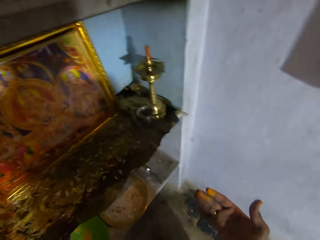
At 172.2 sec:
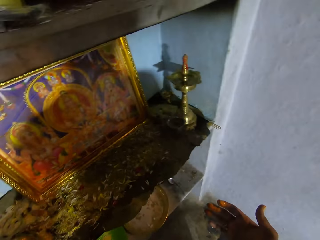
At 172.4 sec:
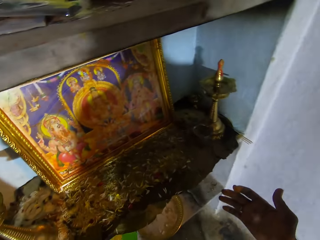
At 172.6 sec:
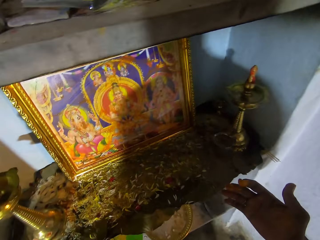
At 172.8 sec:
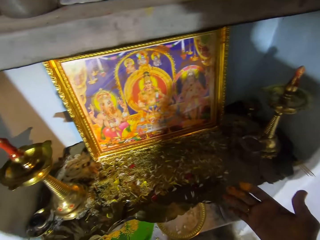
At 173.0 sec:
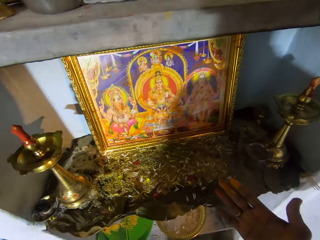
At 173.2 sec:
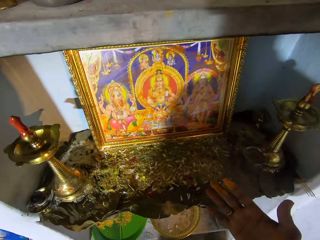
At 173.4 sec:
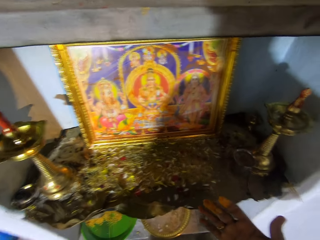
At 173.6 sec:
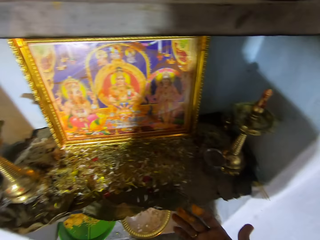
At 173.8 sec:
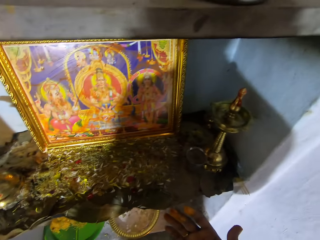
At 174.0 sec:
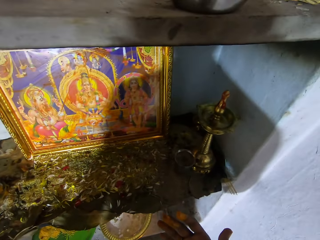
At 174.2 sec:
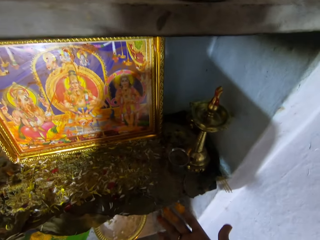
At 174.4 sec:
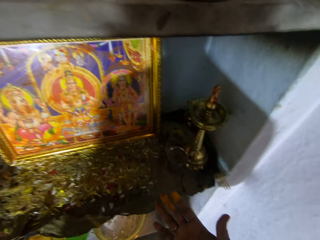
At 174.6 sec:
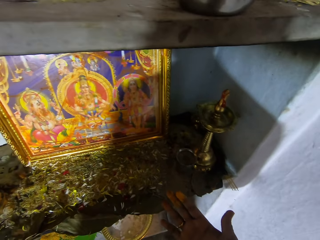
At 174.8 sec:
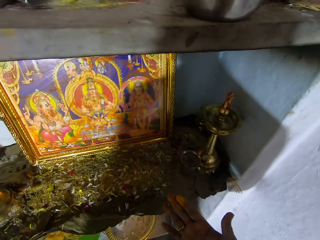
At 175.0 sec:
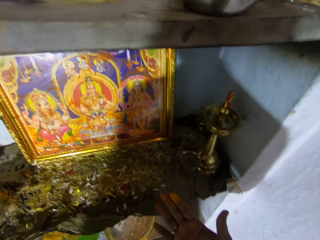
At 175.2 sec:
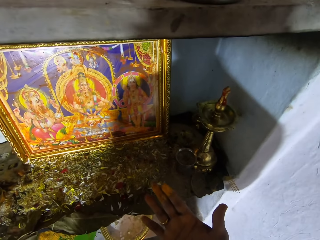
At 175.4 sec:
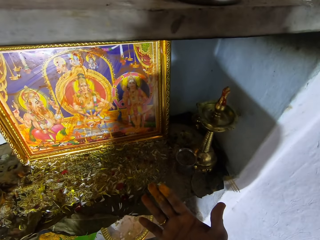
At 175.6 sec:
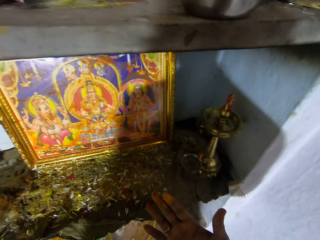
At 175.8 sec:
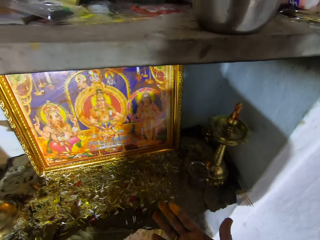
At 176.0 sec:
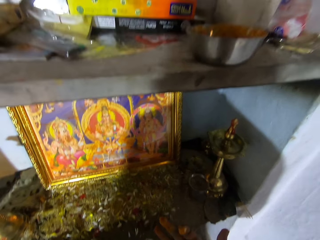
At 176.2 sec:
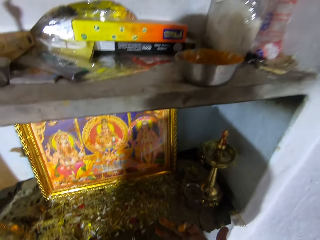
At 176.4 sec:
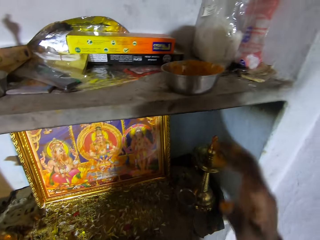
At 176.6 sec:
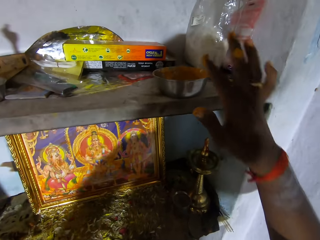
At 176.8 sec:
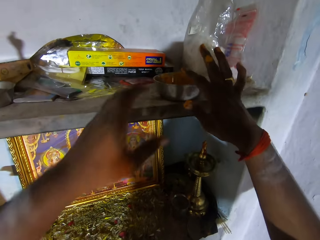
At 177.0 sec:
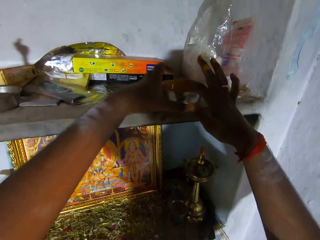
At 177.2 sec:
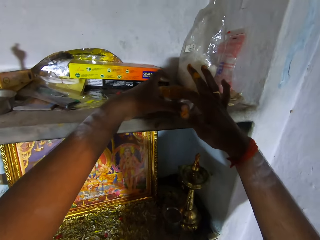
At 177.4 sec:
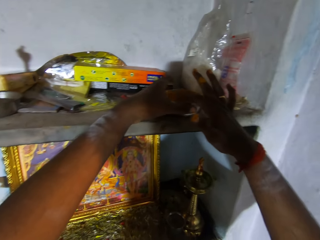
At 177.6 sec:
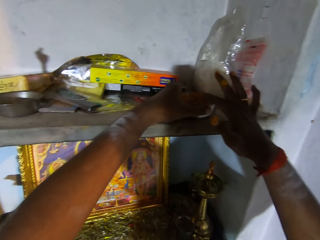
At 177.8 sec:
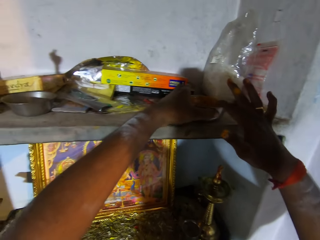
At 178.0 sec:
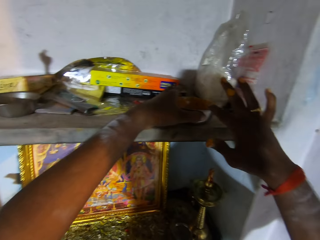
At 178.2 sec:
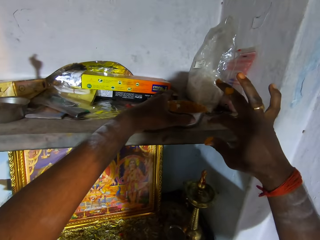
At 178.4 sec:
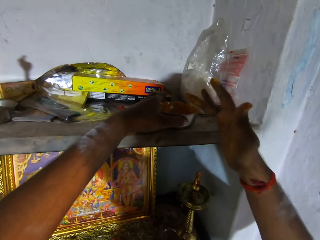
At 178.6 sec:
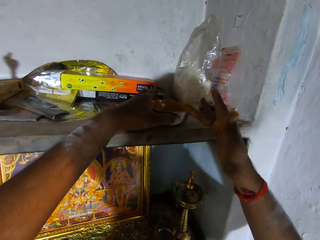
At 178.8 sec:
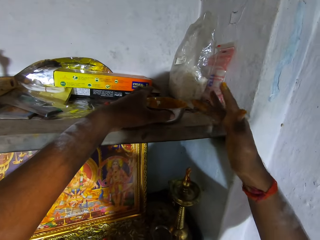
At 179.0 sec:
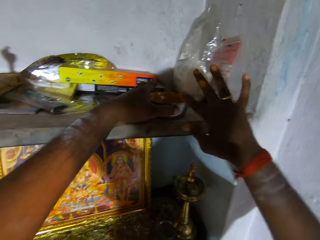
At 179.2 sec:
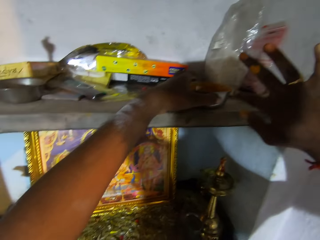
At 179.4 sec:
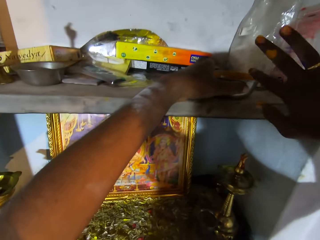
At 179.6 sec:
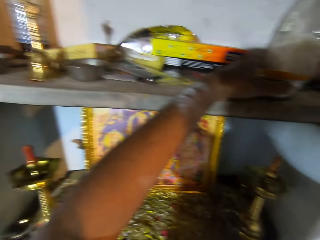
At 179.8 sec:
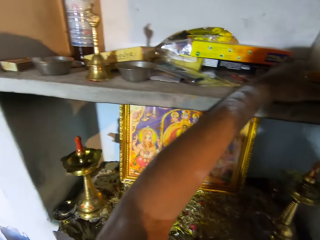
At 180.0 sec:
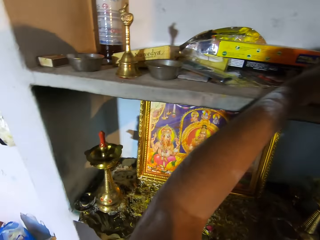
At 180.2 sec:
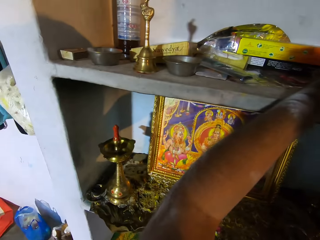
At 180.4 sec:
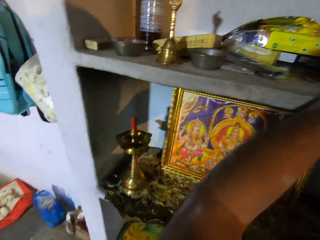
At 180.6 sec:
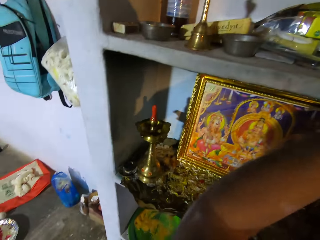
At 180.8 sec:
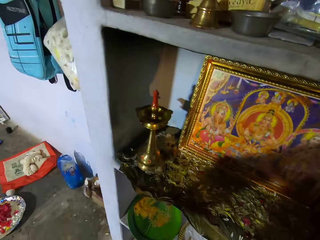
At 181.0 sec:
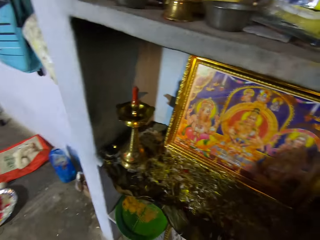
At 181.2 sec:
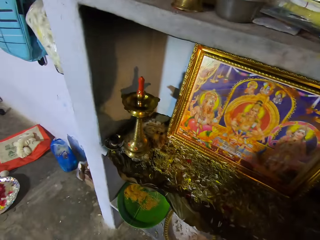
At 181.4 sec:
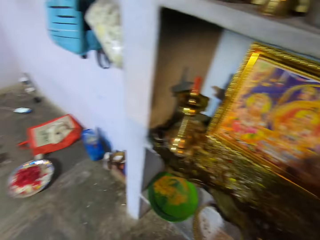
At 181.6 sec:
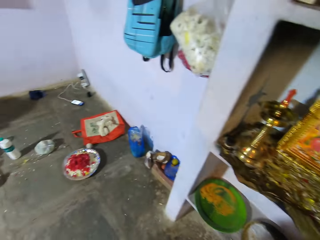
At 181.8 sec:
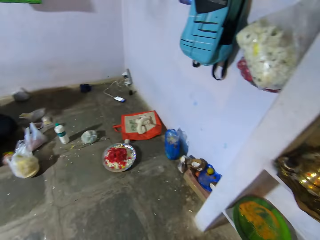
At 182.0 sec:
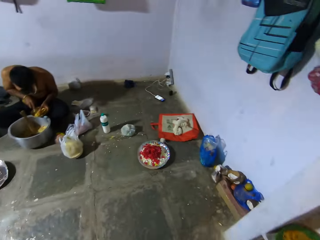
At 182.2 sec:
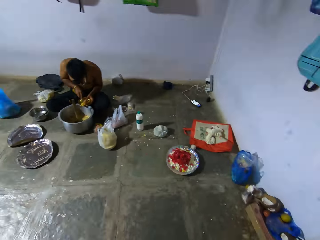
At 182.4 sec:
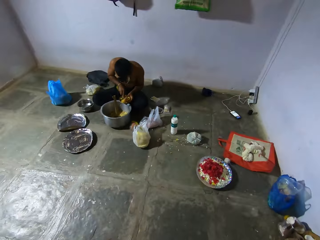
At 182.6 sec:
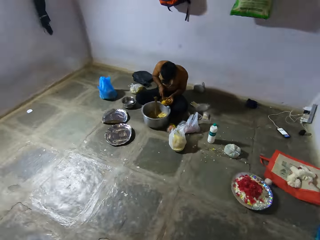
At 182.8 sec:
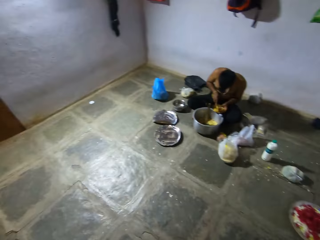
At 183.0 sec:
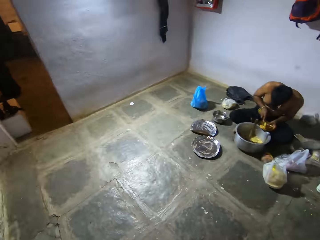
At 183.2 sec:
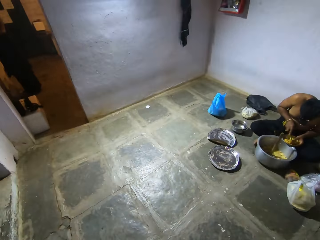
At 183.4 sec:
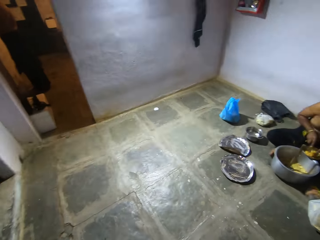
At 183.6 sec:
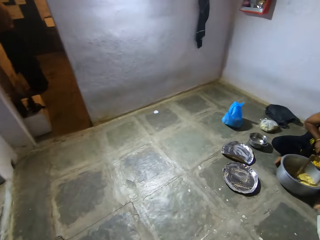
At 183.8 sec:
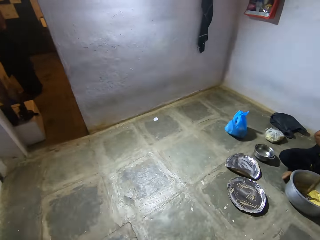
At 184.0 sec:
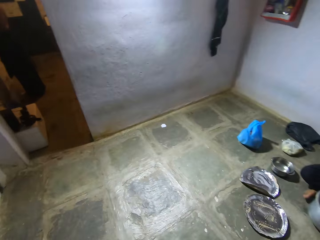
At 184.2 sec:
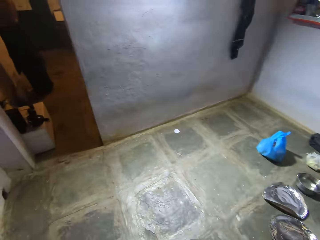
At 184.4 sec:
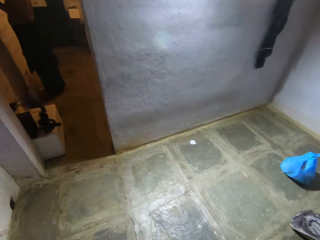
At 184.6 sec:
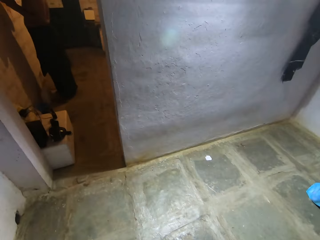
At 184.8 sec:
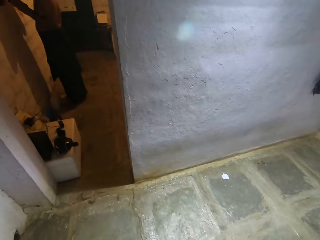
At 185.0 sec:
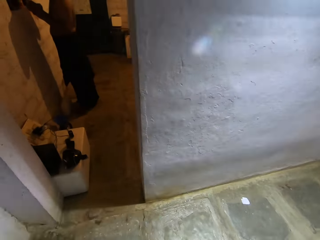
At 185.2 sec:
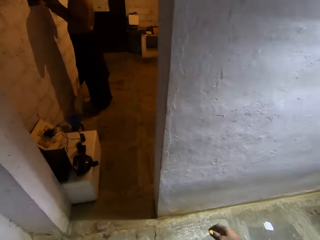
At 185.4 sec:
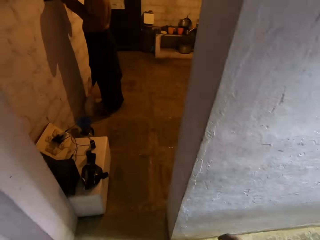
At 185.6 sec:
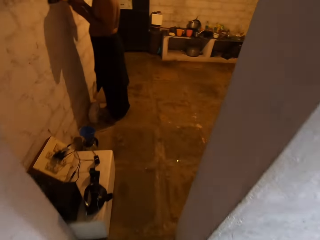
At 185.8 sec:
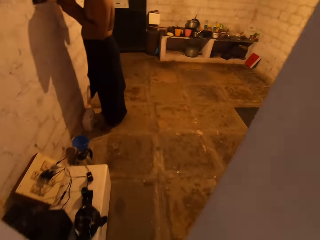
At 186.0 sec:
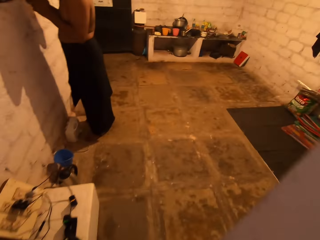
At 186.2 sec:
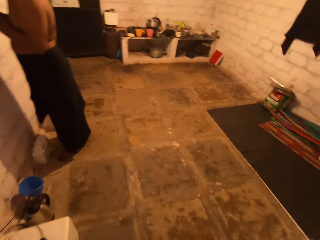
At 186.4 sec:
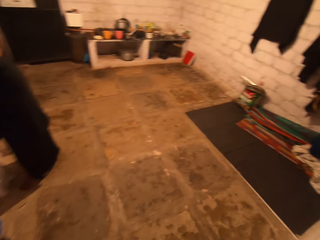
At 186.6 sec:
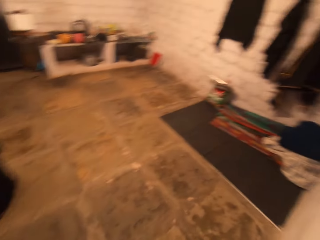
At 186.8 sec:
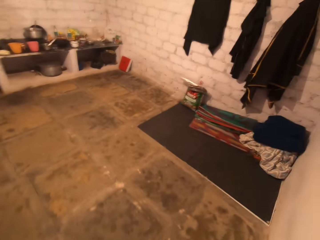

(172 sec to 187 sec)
The camera wearer looks at his hand. He wipes his fingers with the bowl. He looks around and turns around. A man holds a plate. Another man stands close to a wall. The camera wearer walks around.

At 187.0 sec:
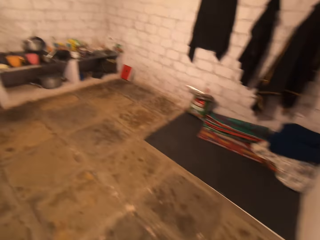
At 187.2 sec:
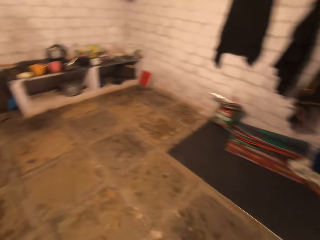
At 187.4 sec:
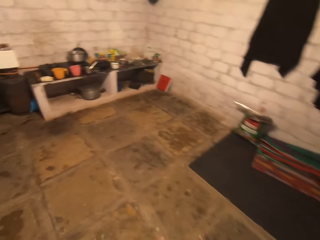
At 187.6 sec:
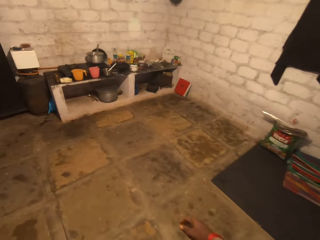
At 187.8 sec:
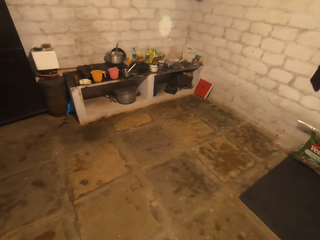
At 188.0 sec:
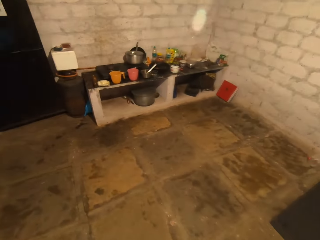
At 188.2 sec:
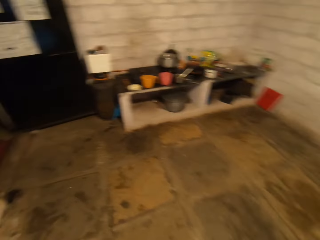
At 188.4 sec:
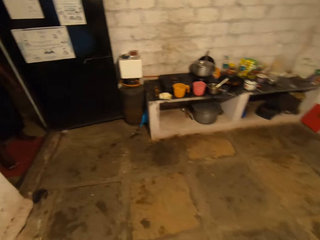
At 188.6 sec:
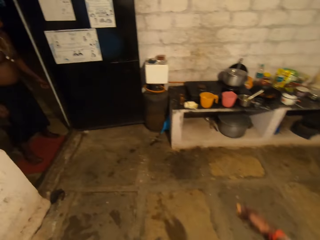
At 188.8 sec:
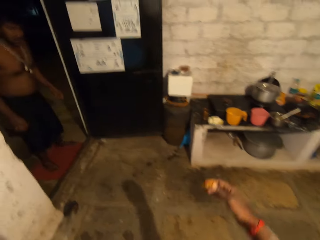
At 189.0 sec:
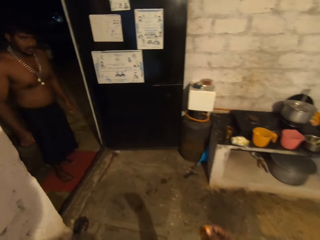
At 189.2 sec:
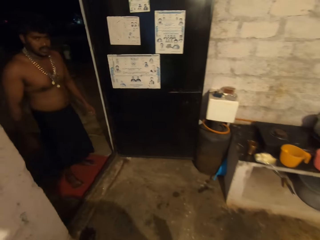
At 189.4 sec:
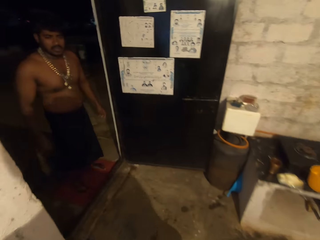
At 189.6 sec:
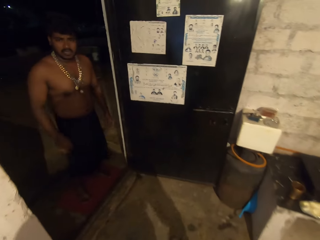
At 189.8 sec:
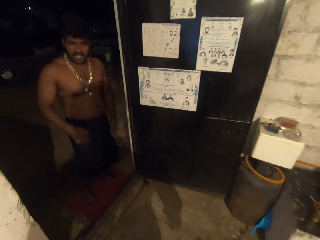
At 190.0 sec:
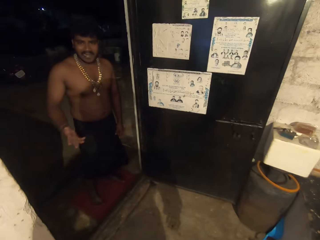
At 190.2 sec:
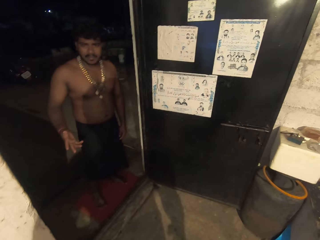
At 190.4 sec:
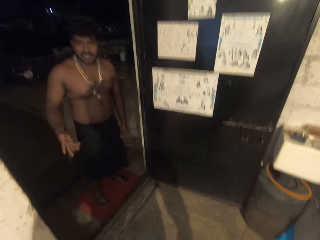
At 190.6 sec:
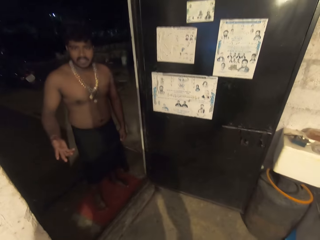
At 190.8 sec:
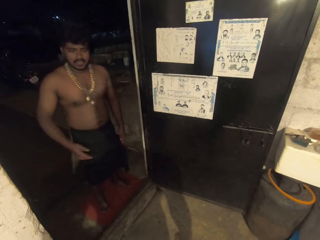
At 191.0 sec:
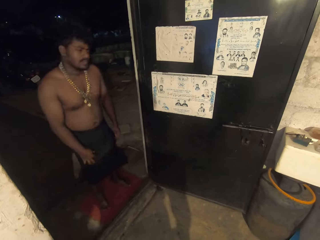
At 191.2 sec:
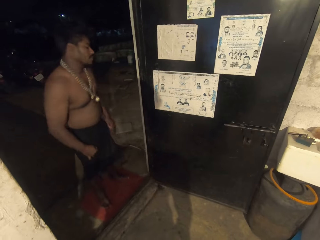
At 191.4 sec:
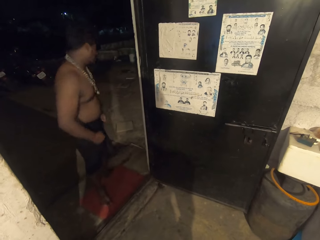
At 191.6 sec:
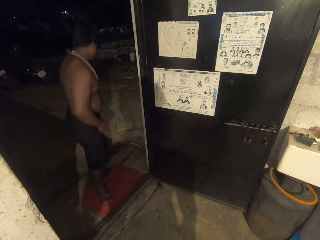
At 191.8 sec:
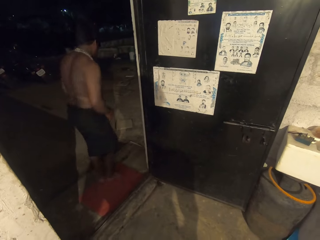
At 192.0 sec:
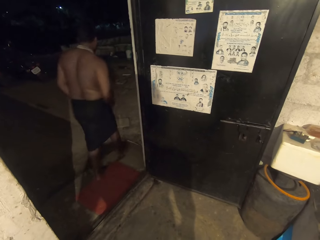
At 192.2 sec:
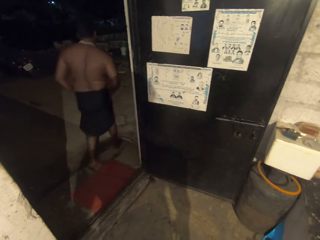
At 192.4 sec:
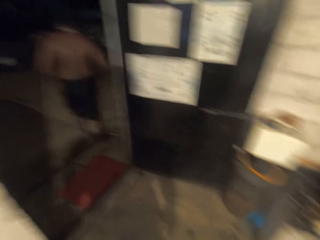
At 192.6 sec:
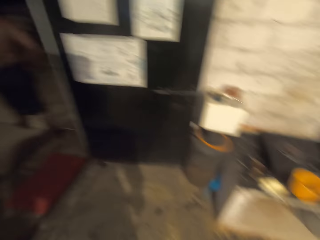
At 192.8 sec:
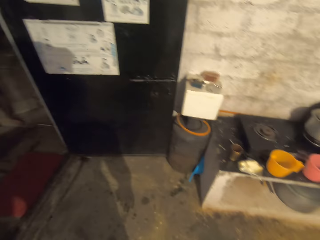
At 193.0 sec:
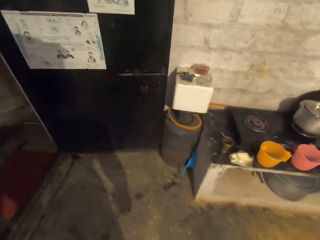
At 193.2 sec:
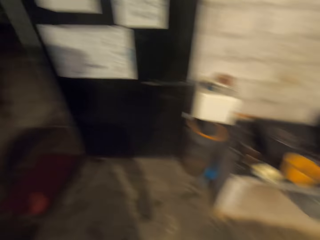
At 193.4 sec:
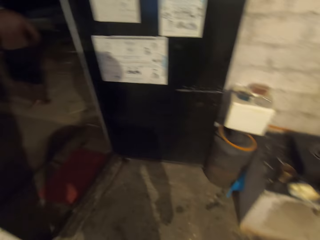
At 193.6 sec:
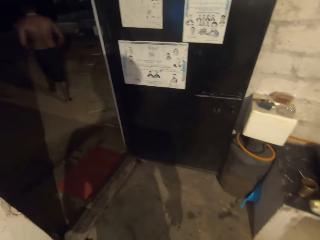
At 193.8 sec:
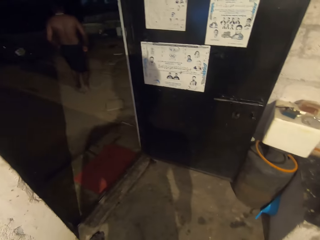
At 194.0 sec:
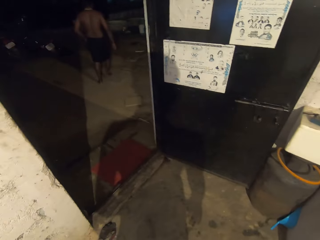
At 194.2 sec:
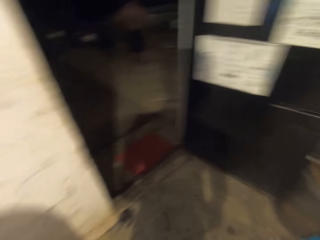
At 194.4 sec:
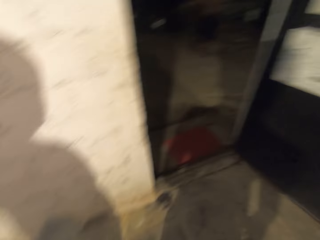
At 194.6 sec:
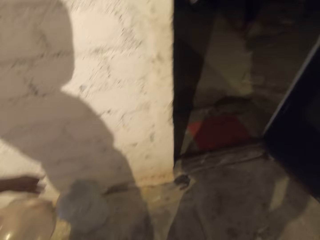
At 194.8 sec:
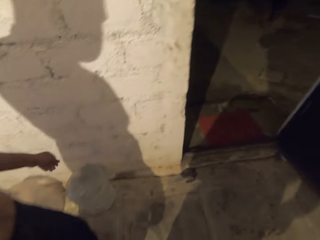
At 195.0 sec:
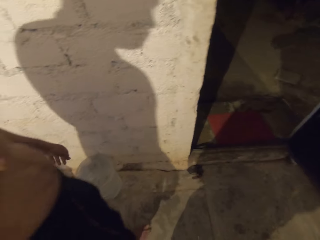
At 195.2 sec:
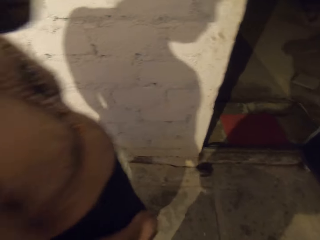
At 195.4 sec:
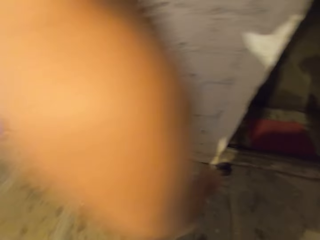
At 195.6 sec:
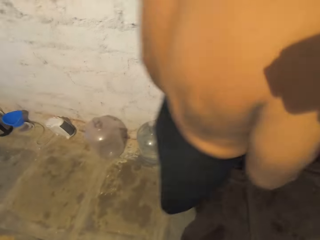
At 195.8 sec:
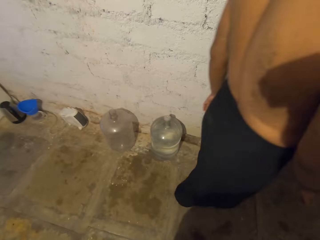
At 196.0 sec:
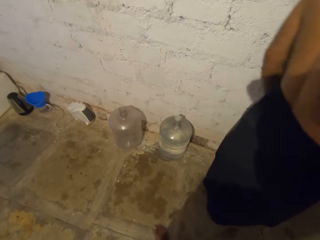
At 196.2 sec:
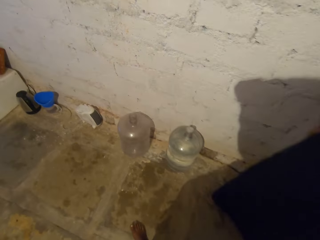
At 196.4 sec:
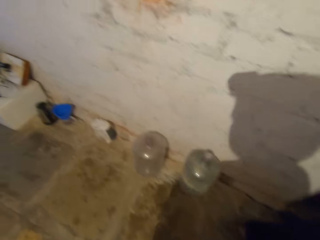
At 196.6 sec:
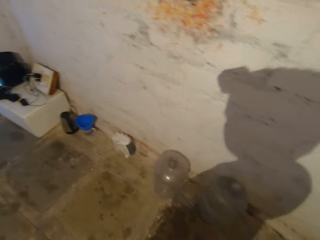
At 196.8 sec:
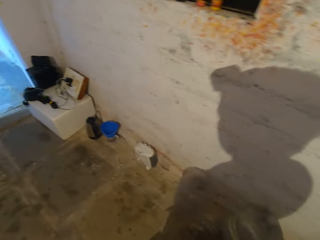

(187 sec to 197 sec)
A man uses gestures. The camera wearer looks around. The man talks to the camera wearer. The man walks around and moves around. Another man walks around.
